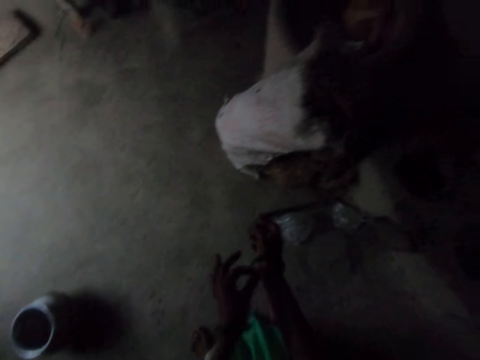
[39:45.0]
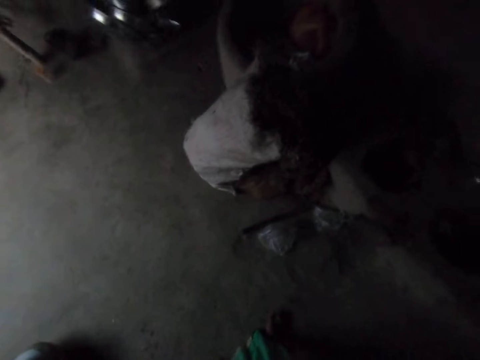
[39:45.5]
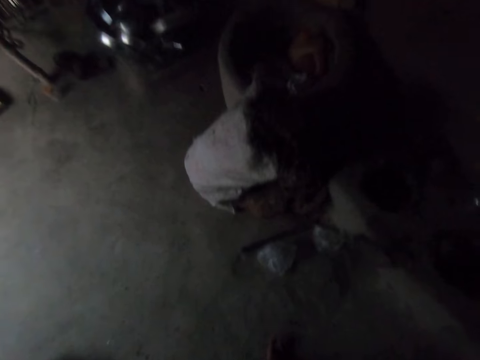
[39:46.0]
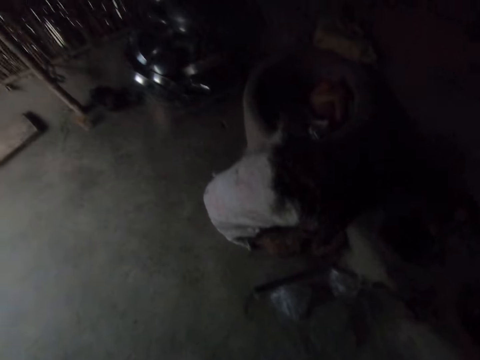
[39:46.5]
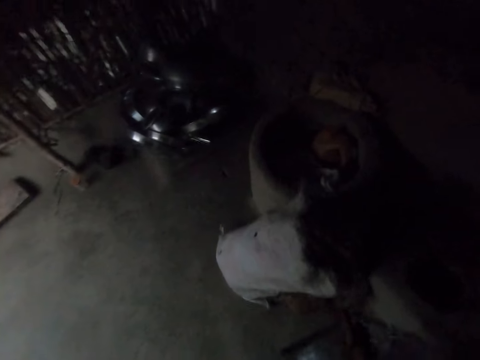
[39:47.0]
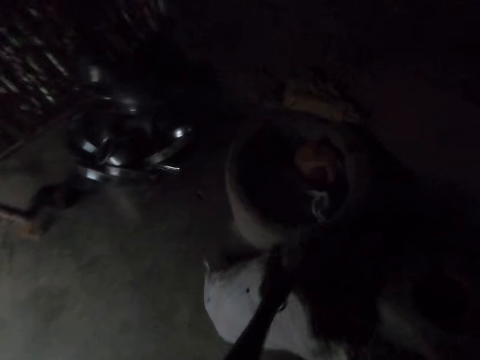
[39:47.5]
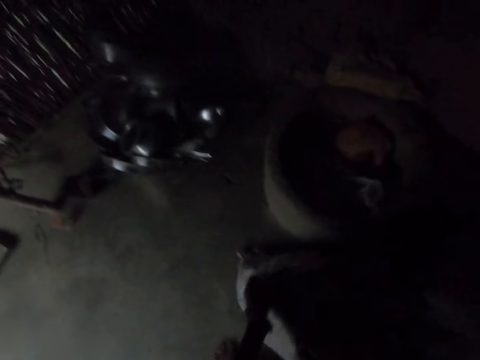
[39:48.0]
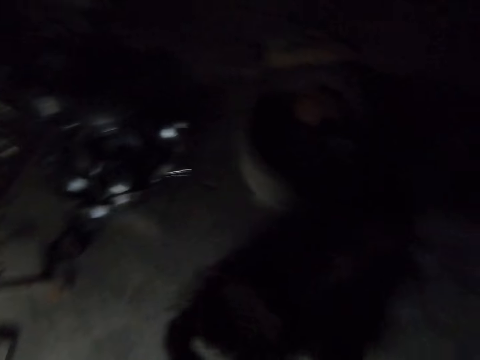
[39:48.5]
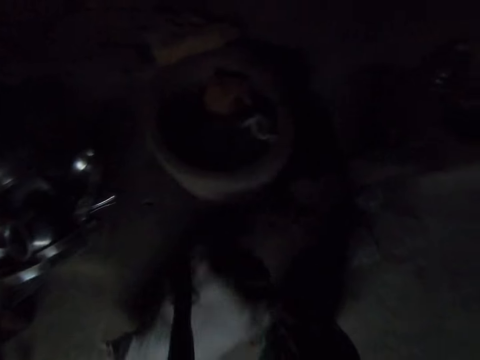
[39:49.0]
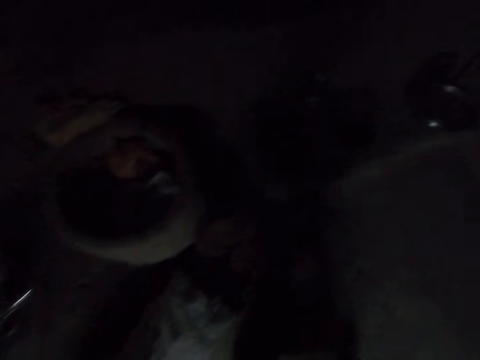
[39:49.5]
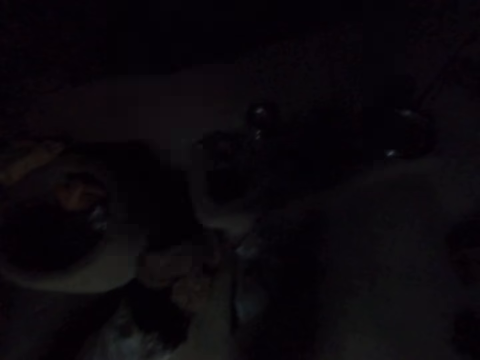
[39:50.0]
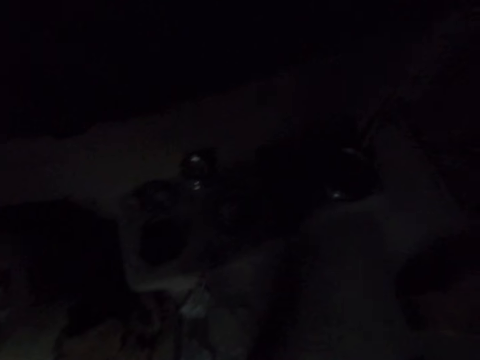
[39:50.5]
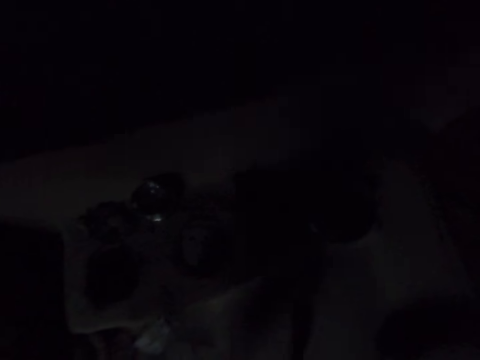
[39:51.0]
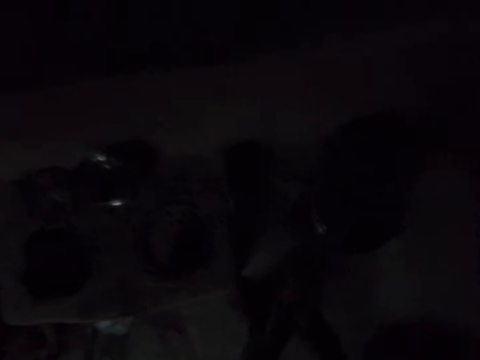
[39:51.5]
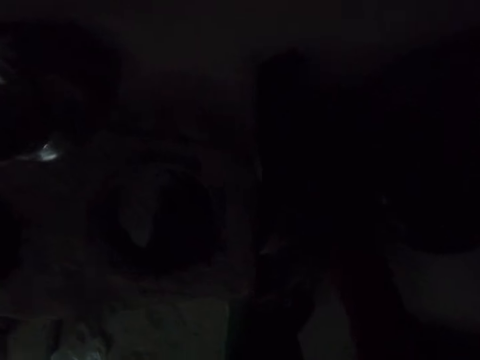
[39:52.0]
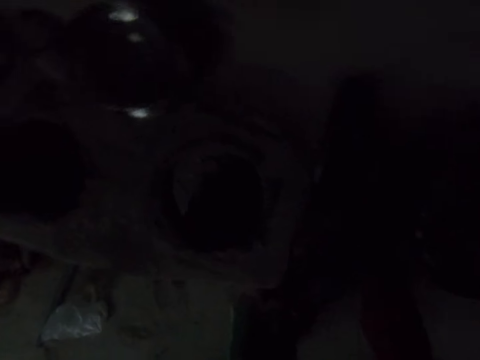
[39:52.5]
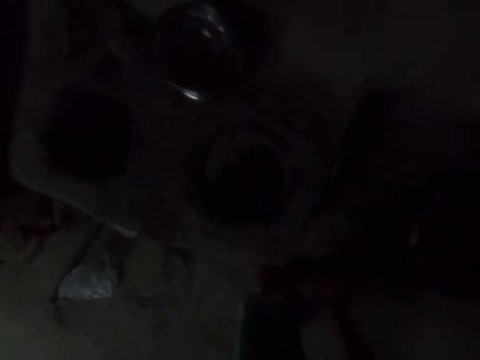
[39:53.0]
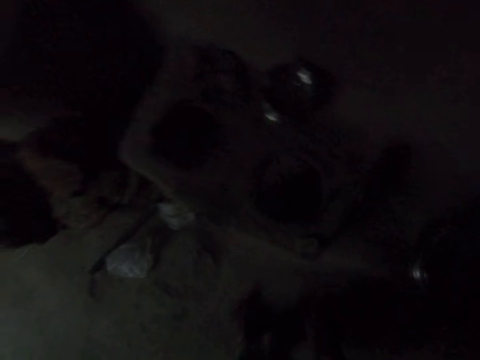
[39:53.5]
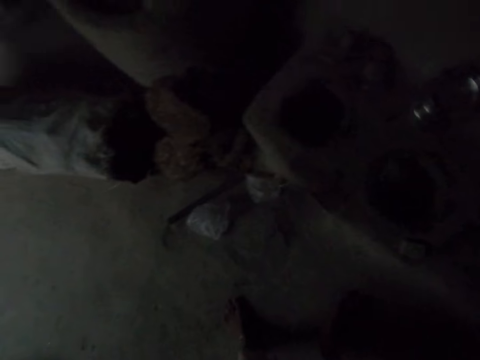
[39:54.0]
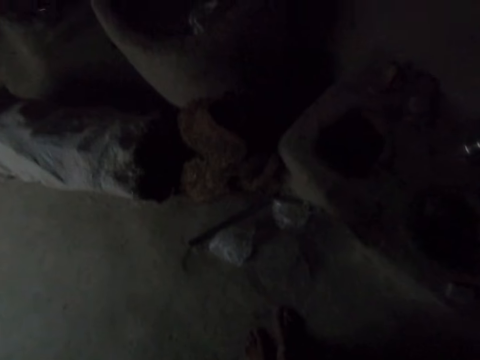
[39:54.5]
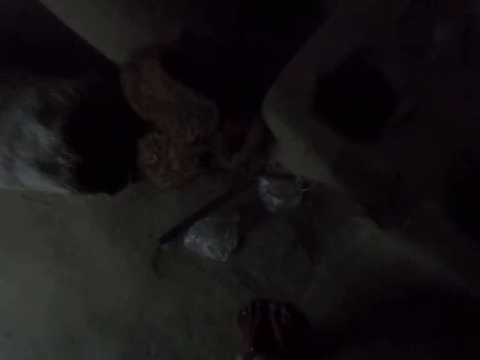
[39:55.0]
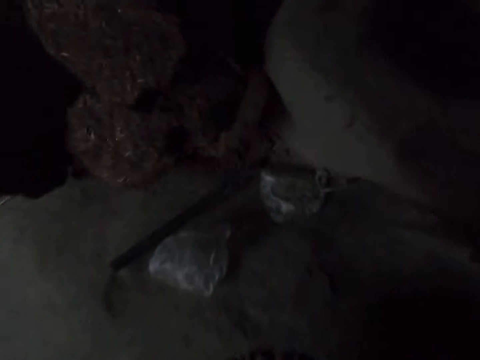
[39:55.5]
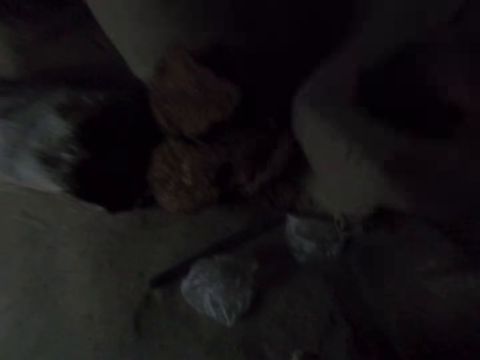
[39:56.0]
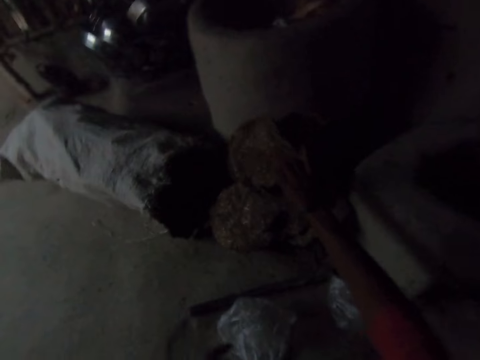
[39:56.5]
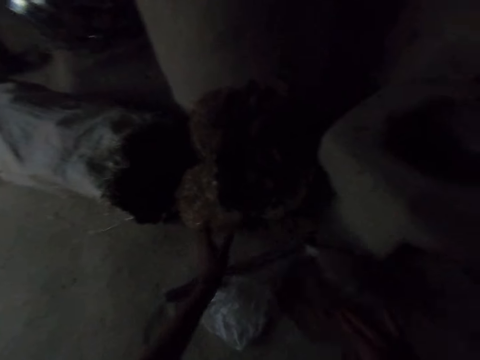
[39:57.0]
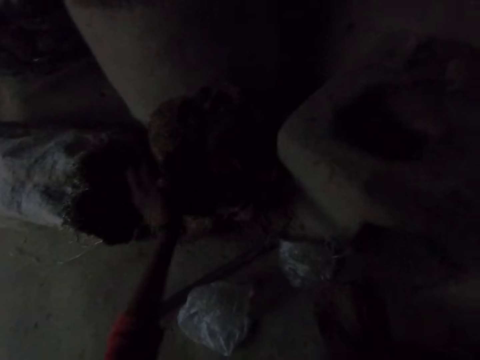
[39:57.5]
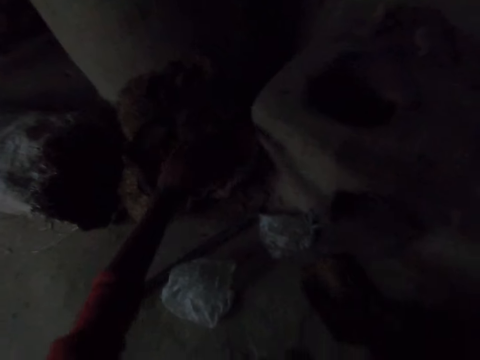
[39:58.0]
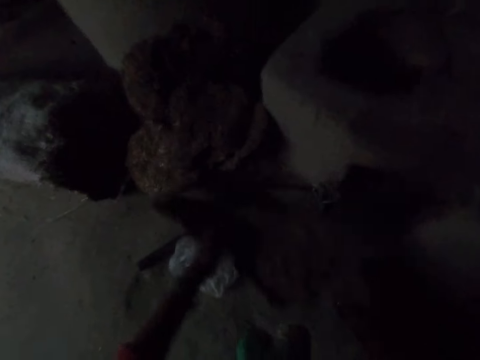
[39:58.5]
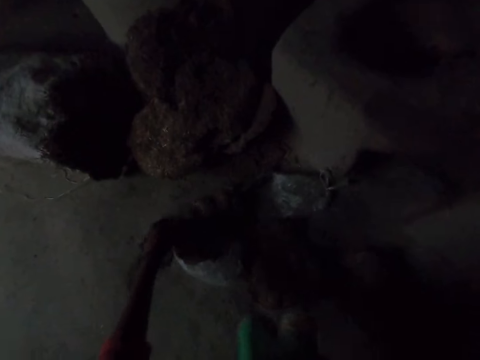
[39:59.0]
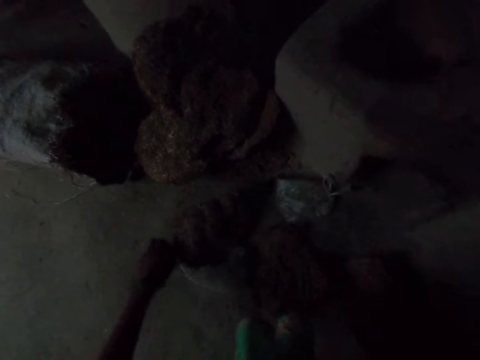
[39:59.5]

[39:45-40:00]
The camera wearer waves a hand. She touches her right hand with the left. She flings dirt off her left hand. She holds a white sack. She pushes the sack down. She drops the white sack on the floor. She opens a shelf. She closes the shelf. She picks up wood with the right hand. She takes polythene bags.

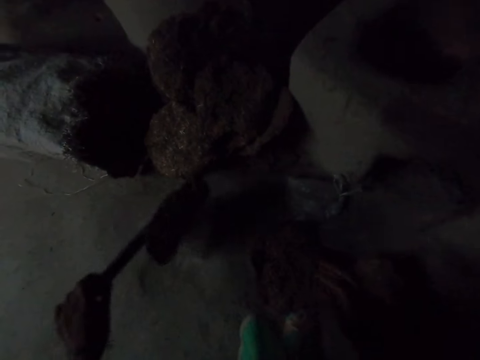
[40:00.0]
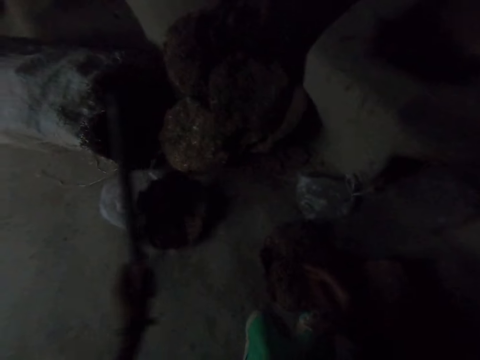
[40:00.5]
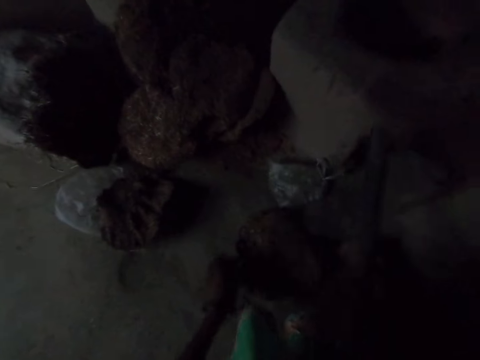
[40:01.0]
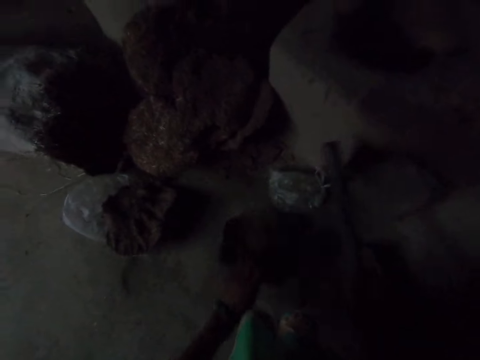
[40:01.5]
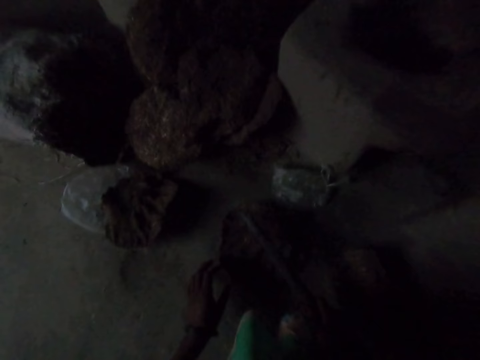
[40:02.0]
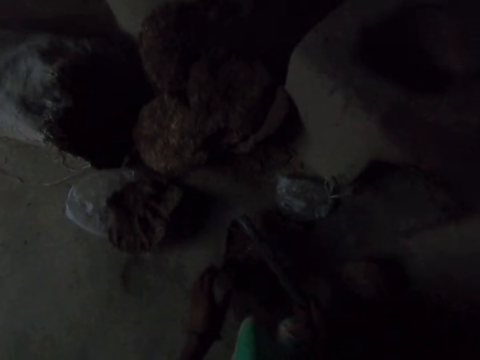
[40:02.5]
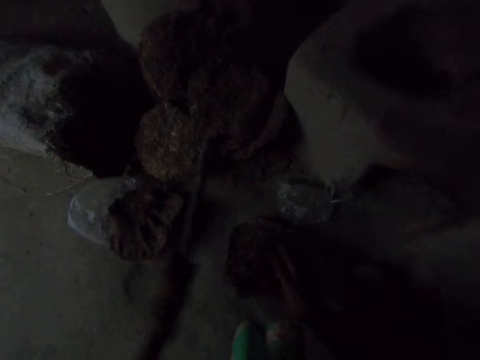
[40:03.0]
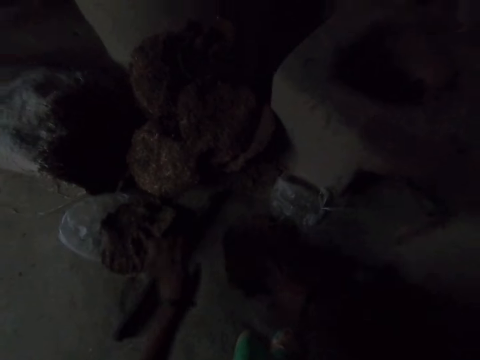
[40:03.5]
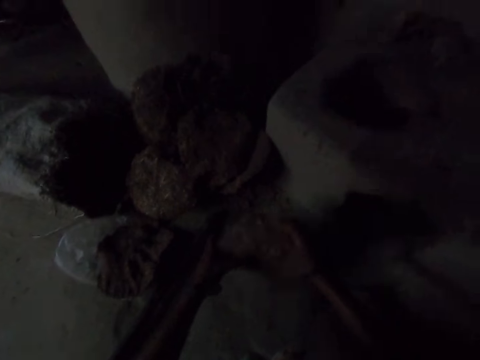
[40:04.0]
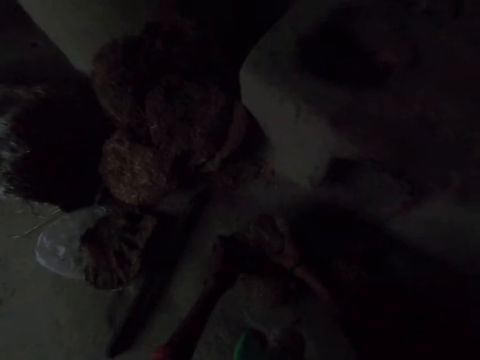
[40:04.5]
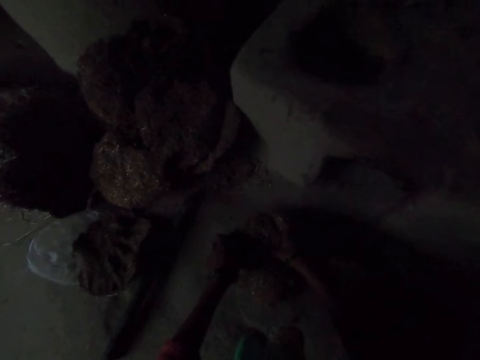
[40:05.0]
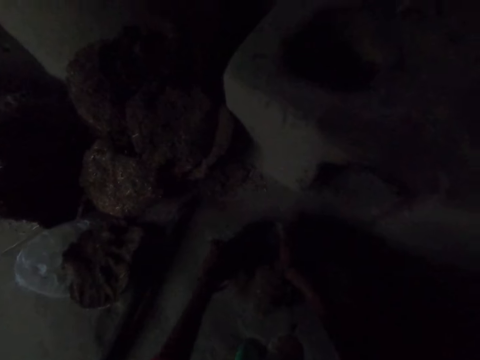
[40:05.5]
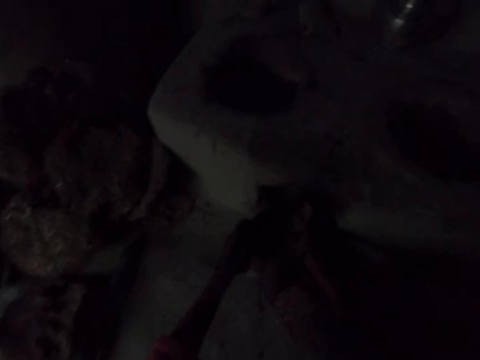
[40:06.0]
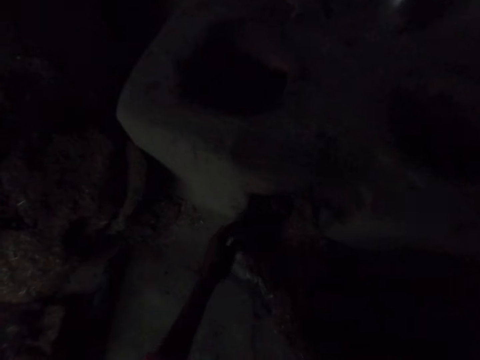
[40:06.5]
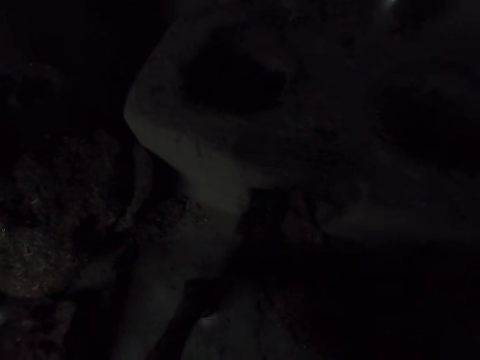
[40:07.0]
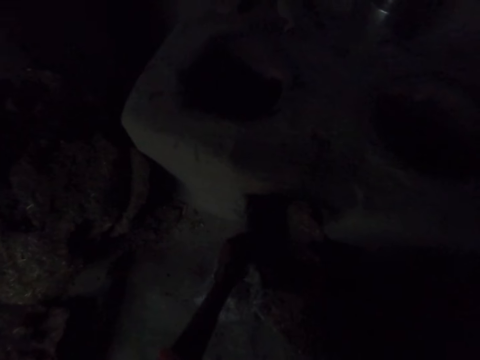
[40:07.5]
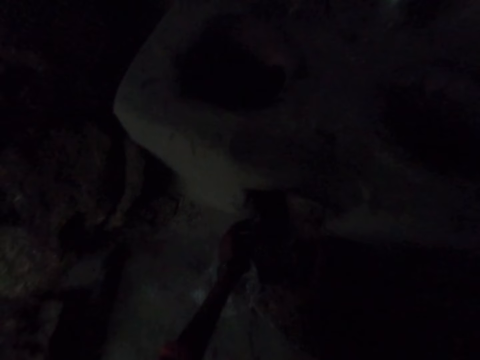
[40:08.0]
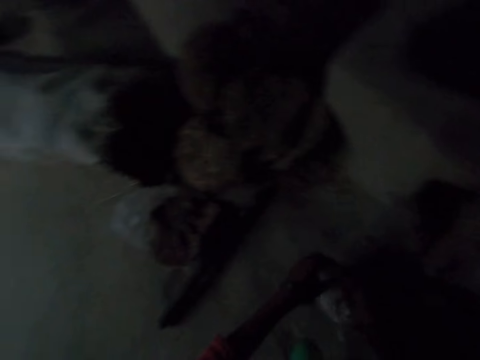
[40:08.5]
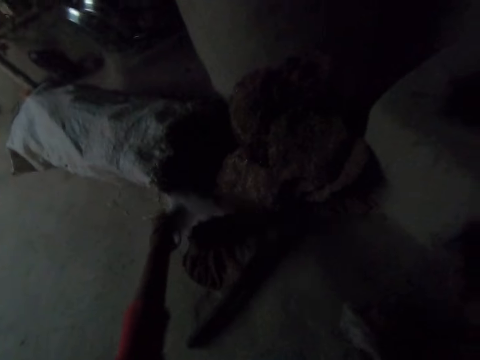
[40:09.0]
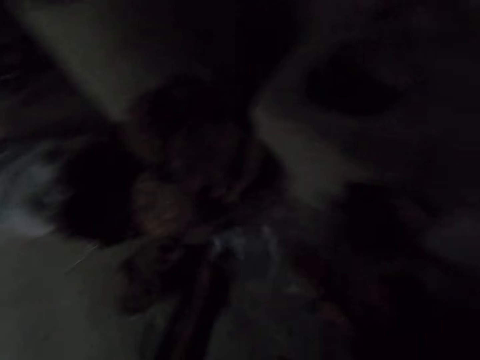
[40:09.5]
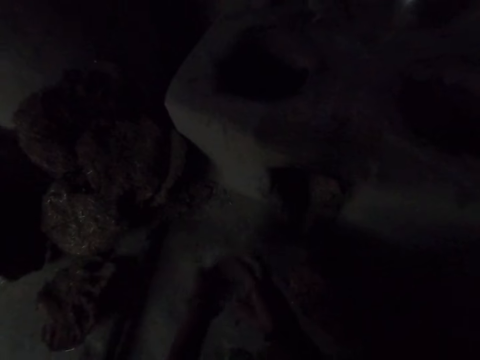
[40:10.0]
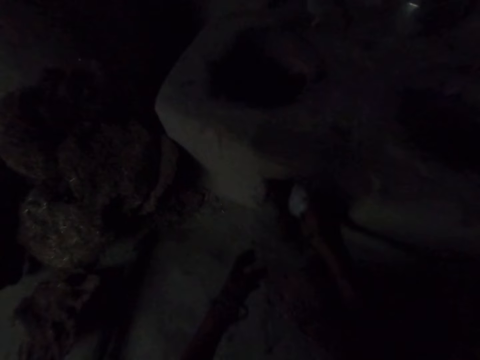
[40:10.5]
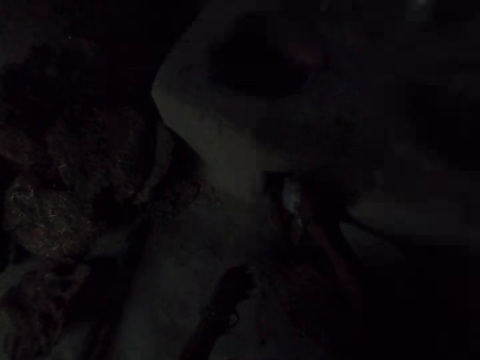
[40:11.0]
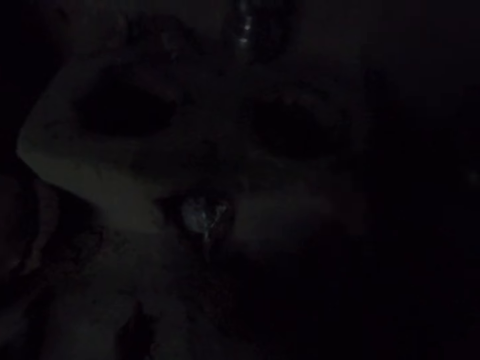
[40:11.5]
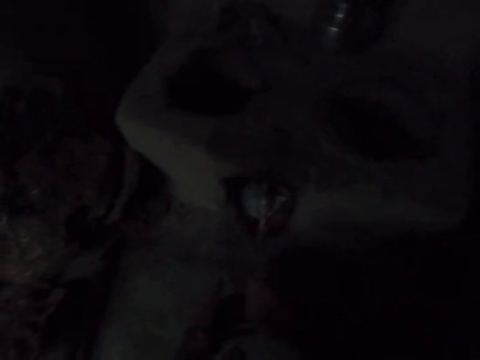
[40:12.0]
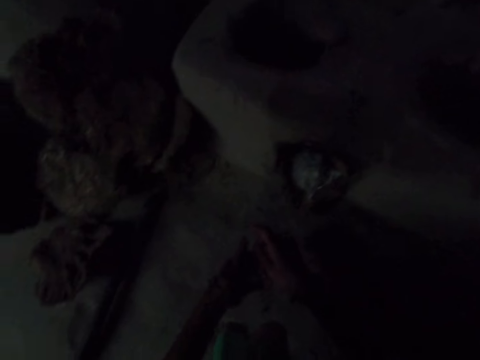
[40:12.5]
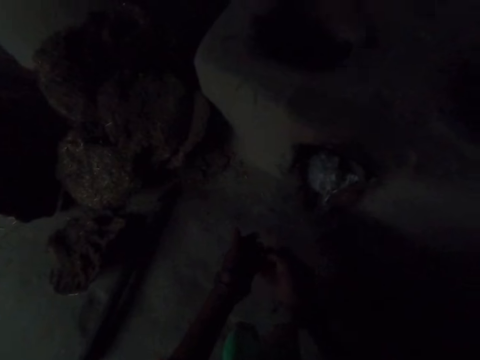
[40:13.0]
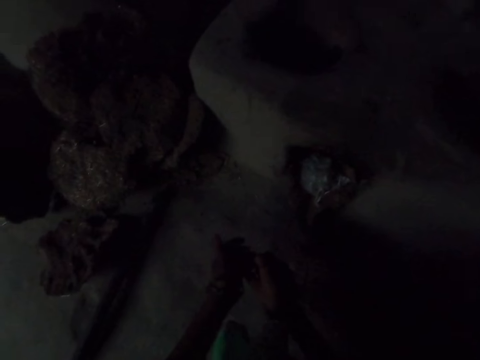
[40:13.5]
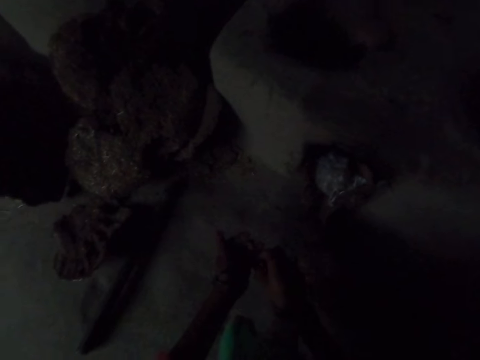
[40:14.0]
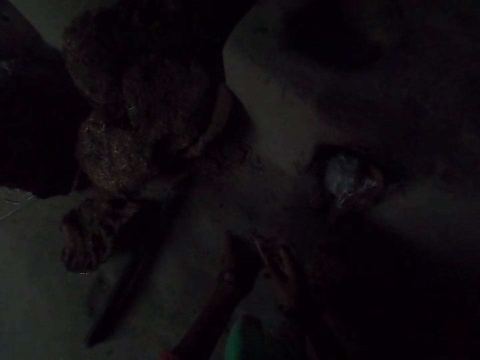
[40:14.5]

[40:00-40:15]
The camera wearer picks up a stick with the left hand. They use the stick to hit the wood. They drop the stick on the floor. They hold the polythene bag. They use both hands to break the wood. They put the broken wood in a cement hole. They move a nylon from the hole. They pick a nylon with the left hand. They squeeze the nylons. They put the nylons in the hole. They put the polythene bag aside. They pick up a matchbox. They open the matchbox.
